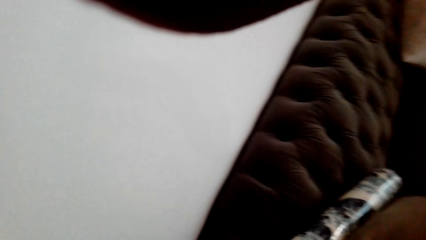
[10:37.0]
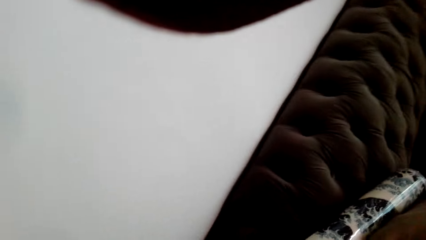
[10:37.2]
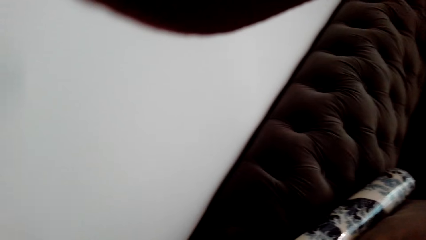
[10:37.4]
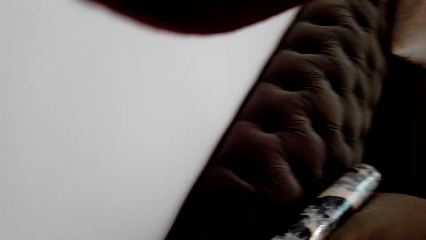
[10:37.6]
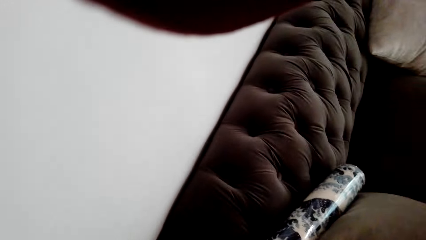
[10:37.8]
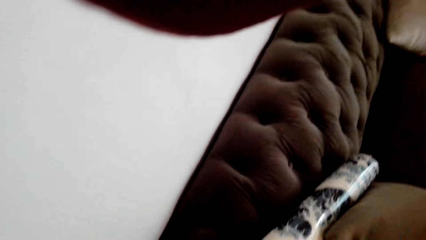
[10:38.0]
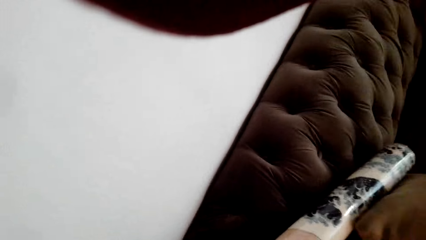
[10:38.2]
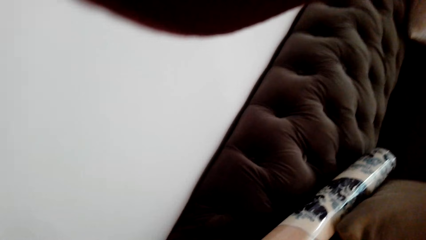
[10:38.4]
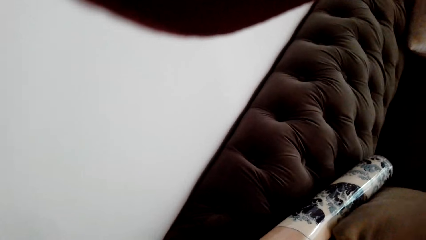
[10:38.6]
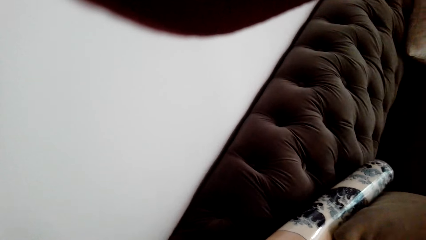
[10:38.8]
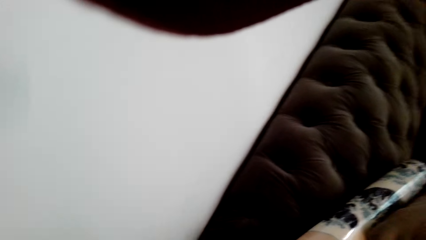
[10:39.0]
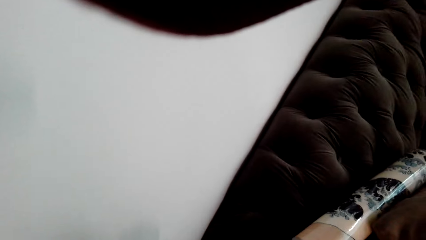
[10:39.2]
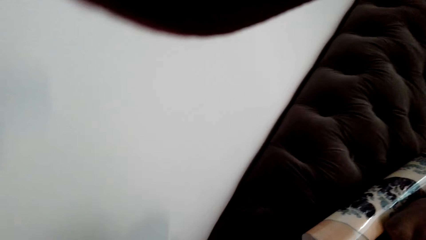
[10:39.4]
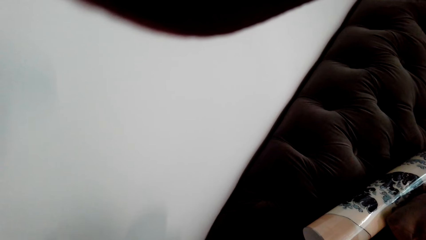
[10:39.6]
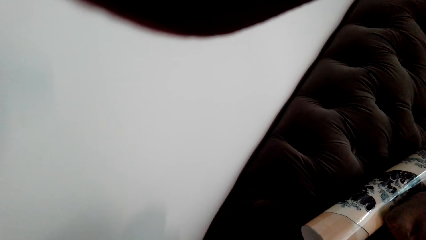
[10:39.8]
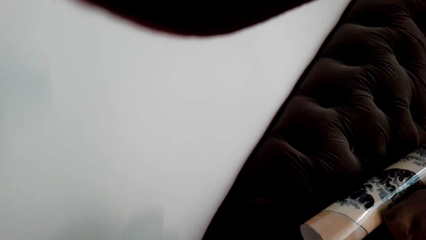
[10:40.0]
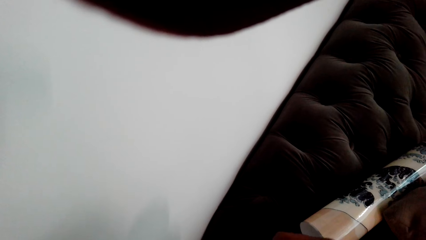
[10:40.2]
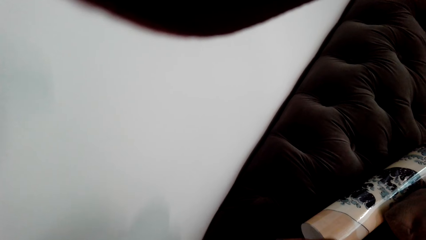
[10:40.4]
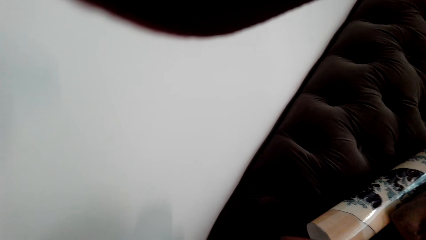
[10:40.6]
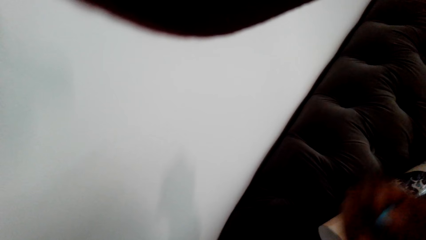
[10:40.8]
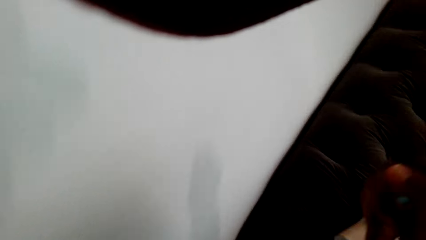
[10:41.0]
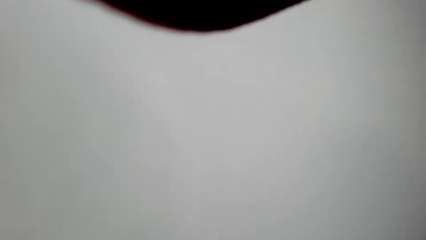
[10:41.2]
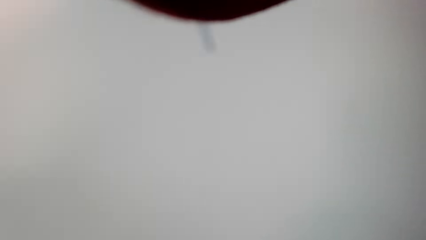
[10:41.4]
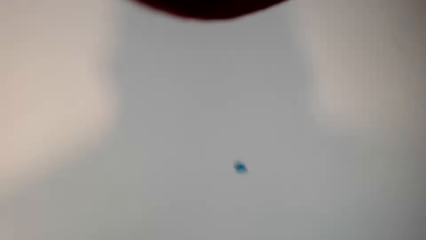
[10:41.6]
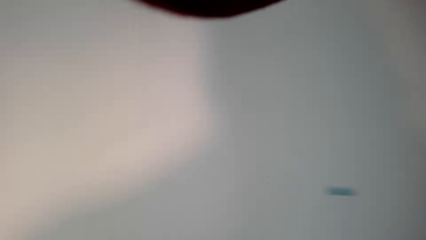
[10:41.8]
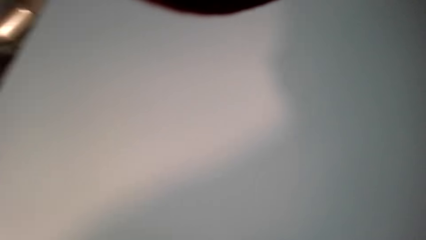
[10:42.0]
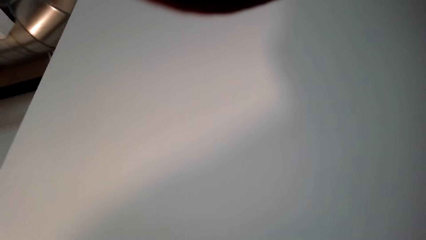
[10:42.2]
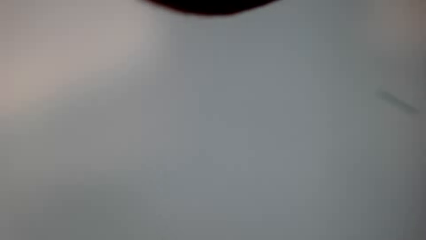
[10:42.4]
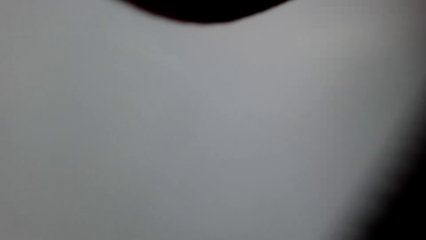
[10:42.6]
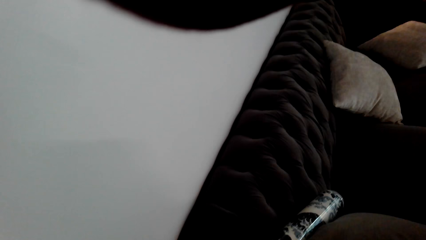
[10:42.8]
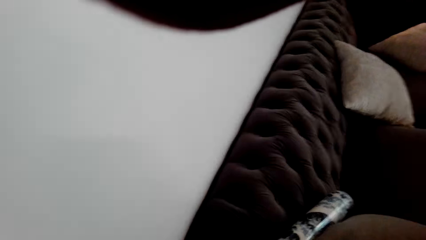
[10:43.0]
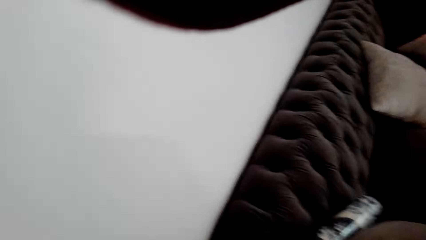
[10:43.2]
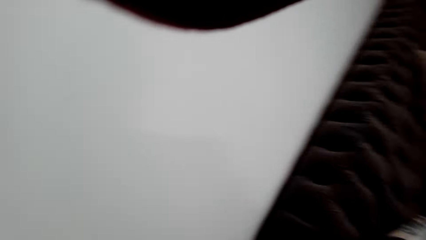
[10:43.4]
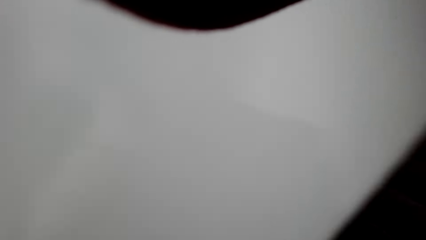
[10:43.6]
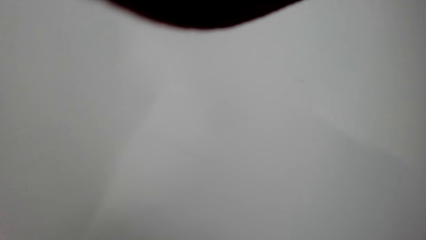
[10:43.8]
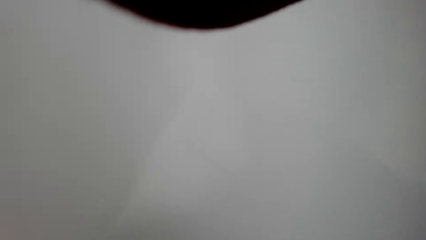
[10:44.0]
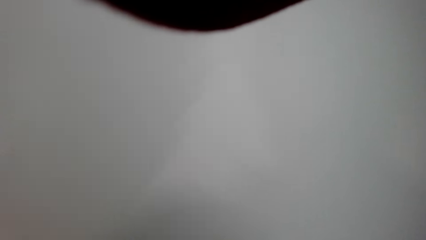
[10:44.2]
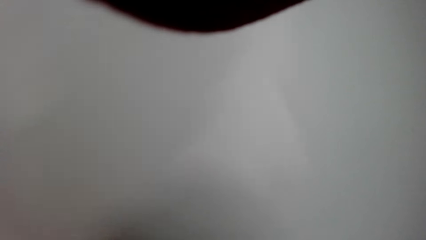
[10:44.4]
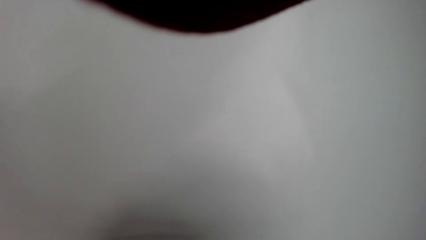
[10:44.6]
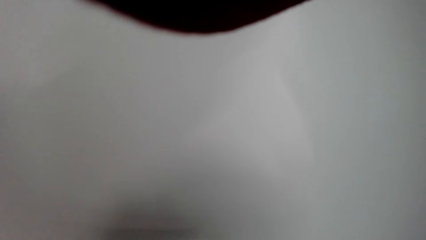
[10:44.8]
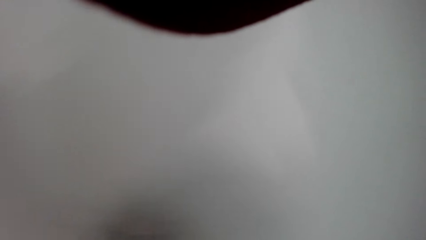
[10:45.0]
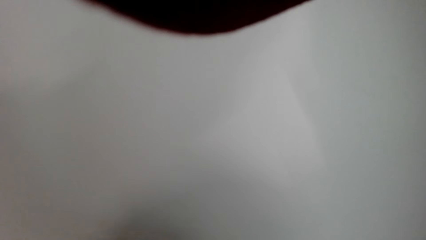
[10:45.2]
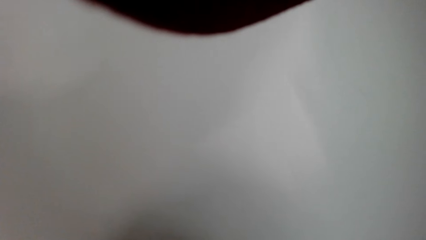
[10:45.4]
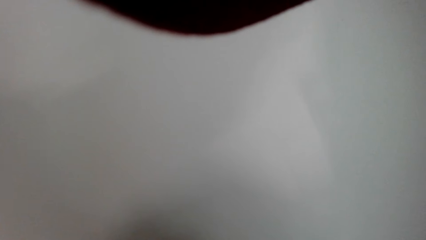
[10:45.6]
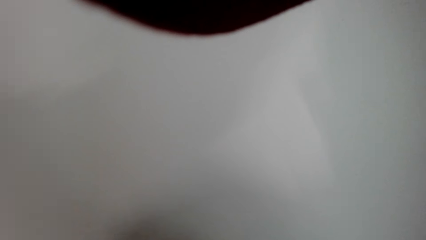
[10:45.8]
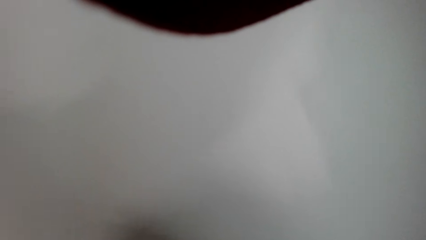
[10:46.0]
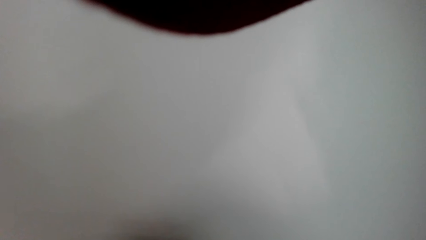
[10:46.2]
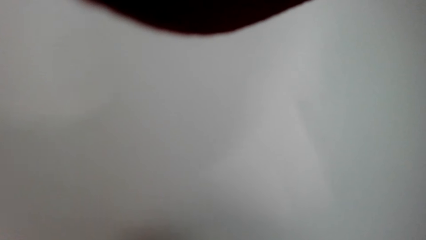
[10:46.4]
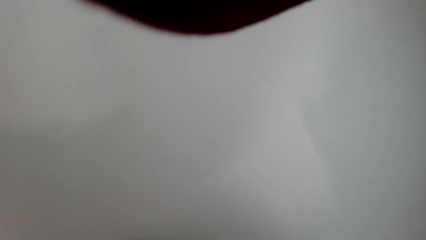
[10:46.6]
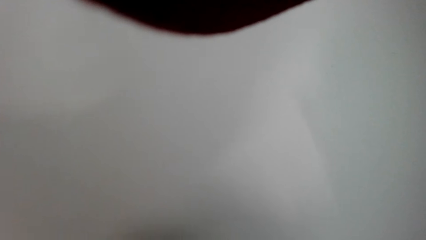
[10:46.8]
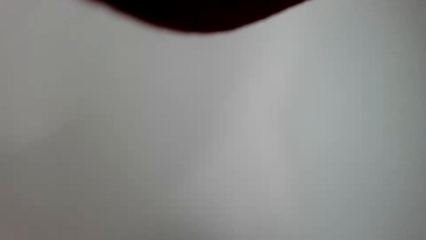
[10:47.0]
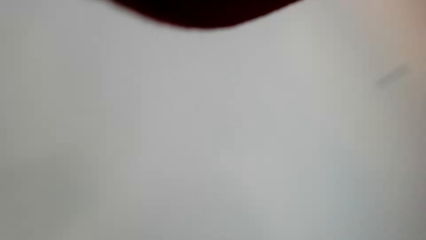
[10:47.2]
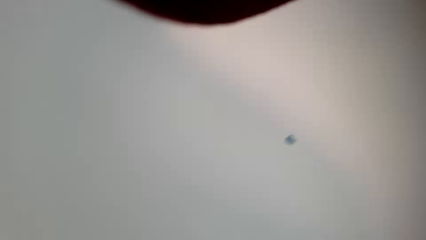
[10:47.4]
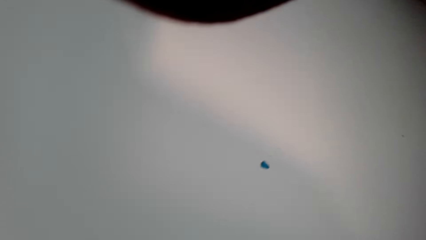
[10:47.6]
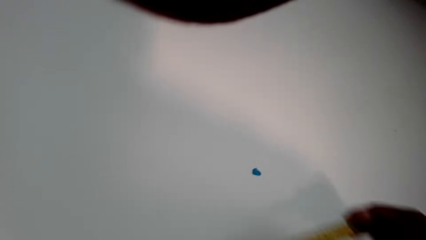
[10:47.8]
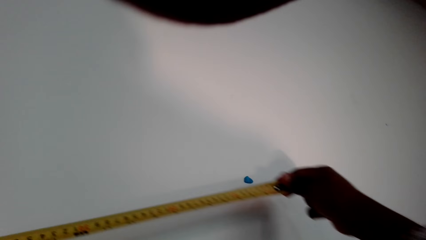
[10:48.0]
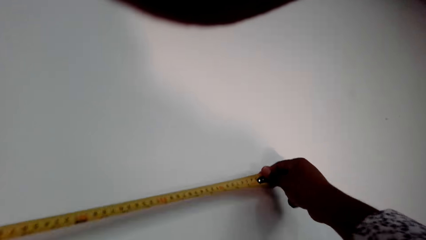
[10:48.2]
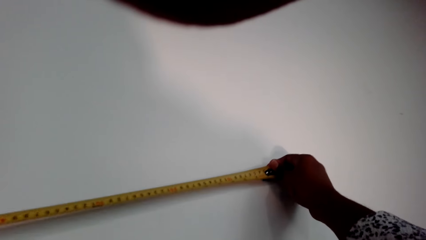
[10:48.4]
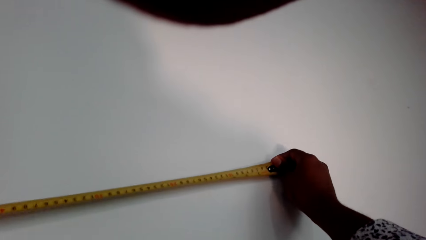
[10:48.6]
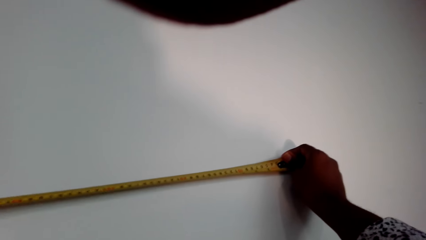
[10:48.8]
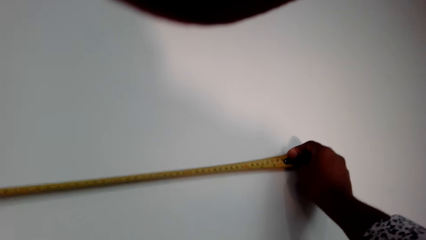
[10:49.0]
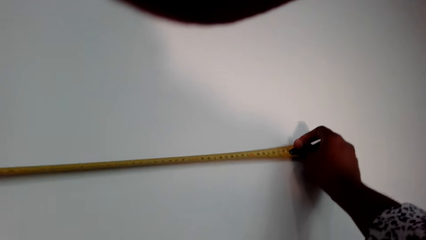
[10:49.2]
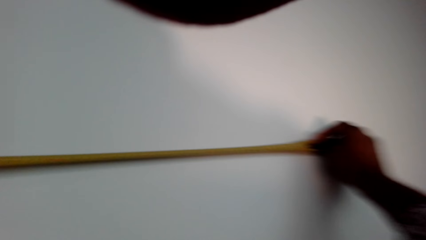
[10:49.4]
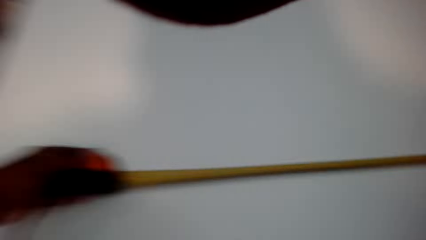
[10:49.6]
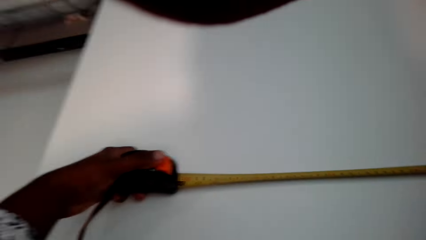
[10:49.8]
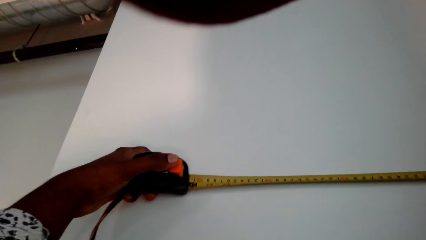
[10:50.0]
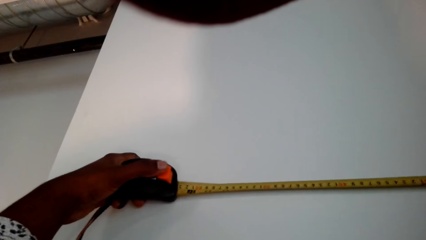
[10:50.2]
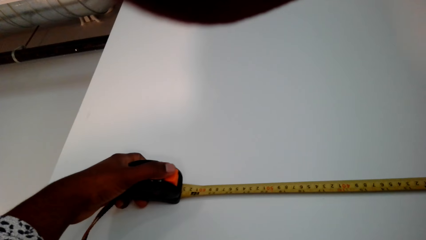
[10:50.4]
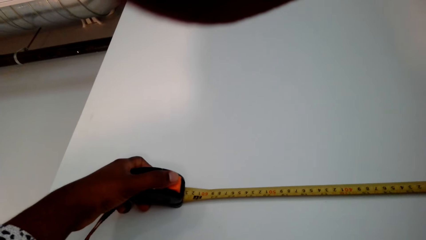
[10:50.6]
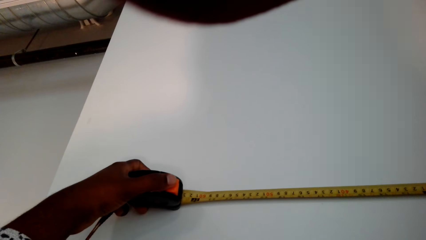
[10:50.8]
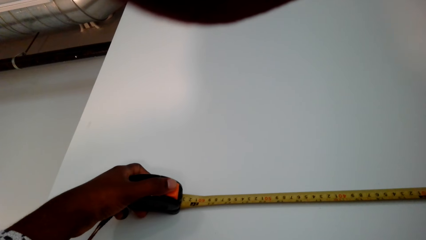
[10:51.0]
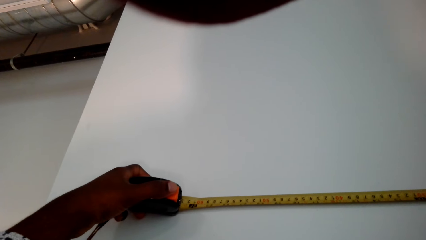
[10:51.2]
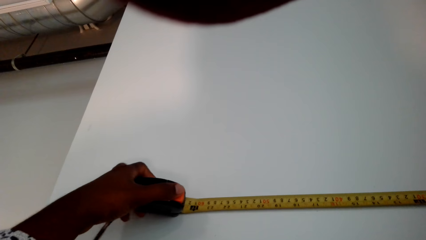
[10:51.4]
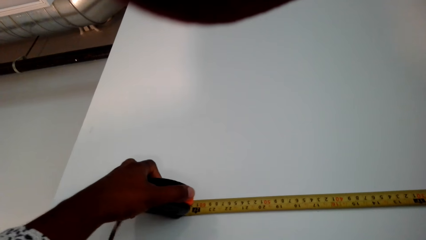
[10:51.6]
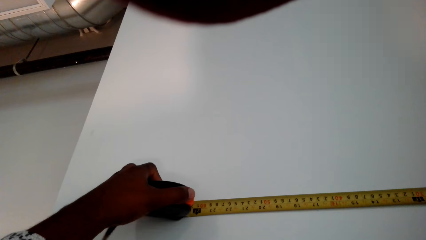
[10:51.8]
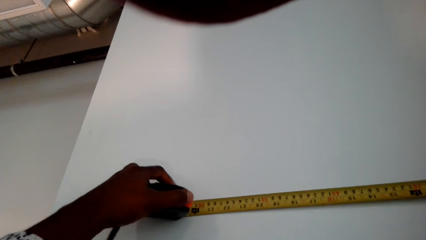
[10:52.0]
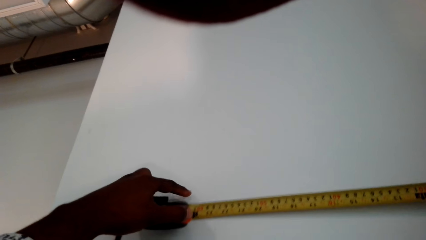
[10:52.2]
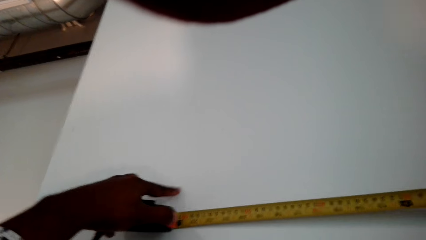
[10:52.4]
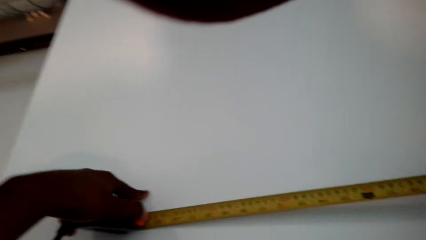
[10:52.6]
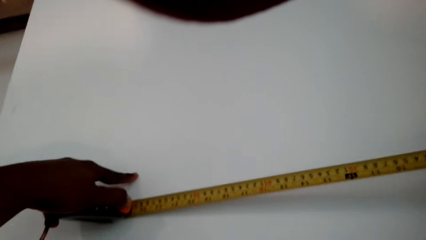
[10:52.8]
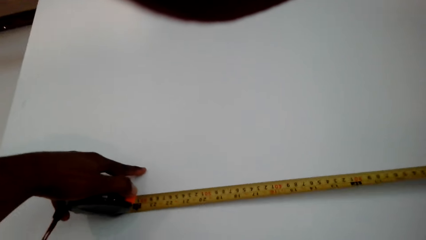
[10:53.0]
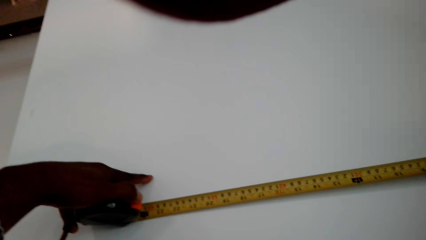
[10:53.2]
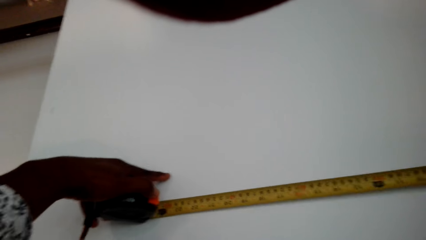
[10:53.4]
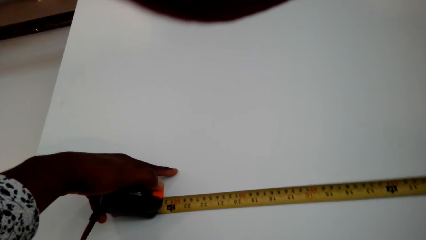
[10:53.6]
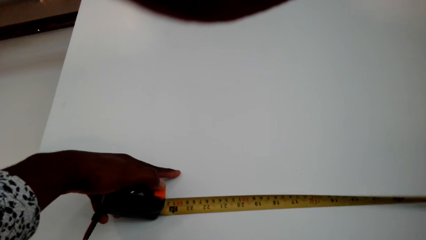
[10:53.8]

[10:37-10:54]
The camera wearer measures a wall.
